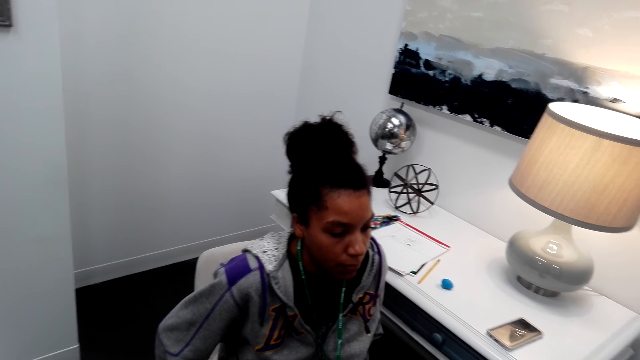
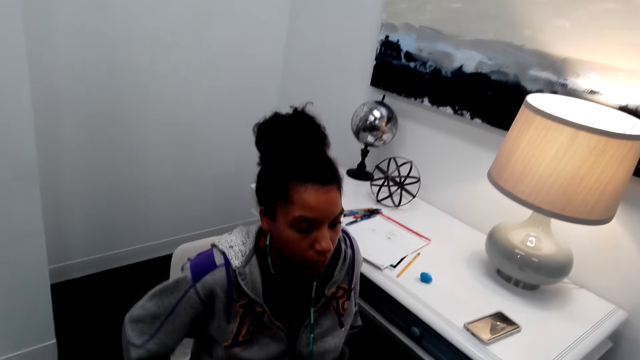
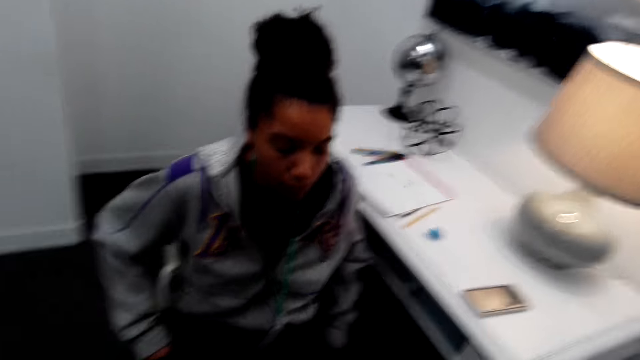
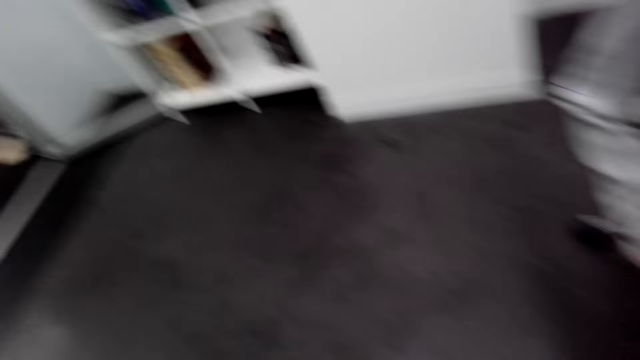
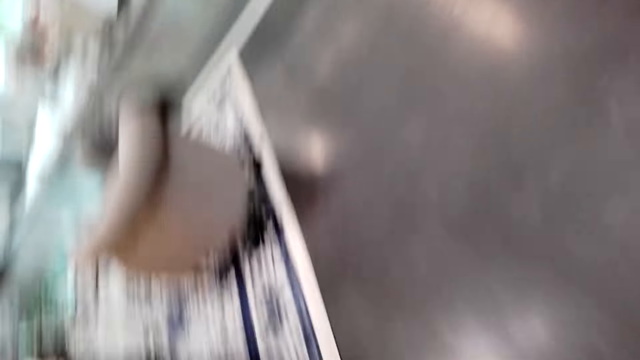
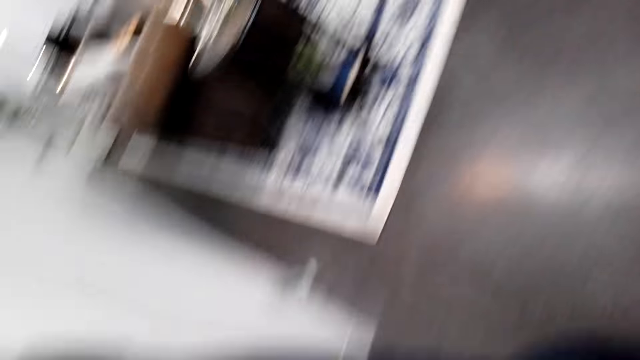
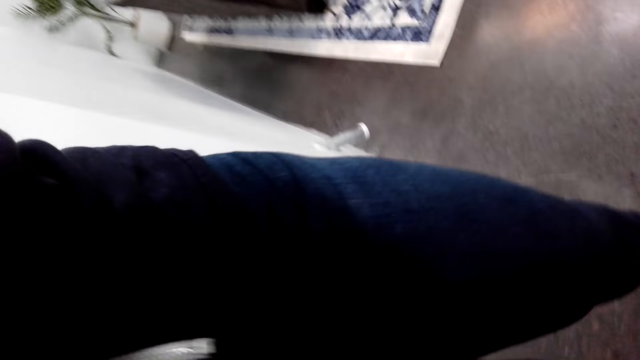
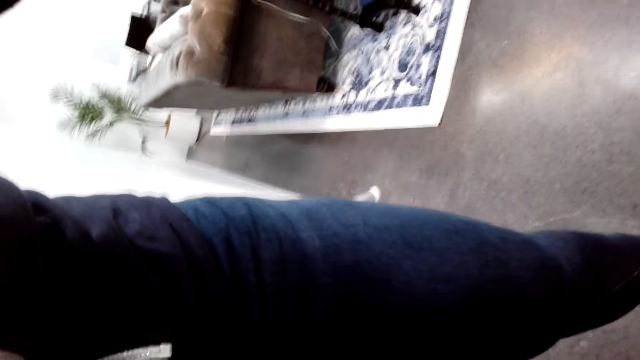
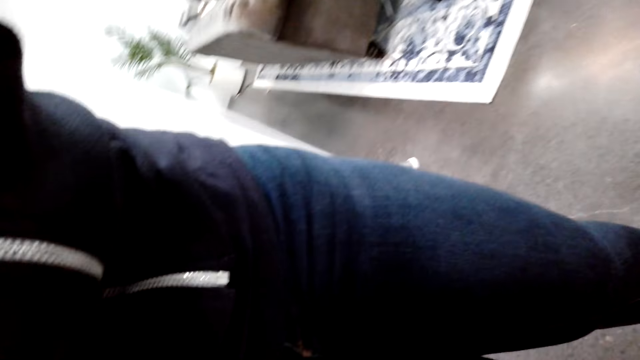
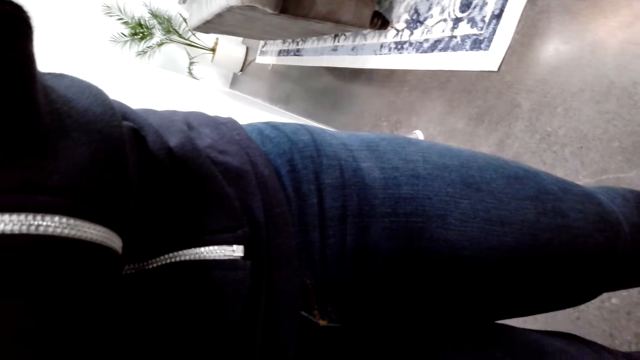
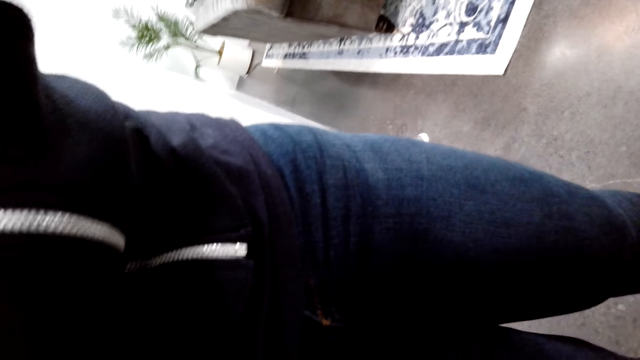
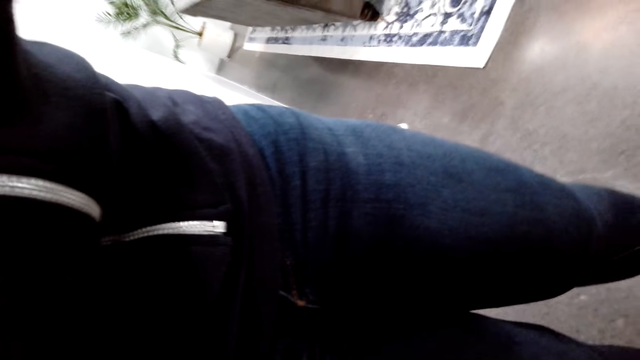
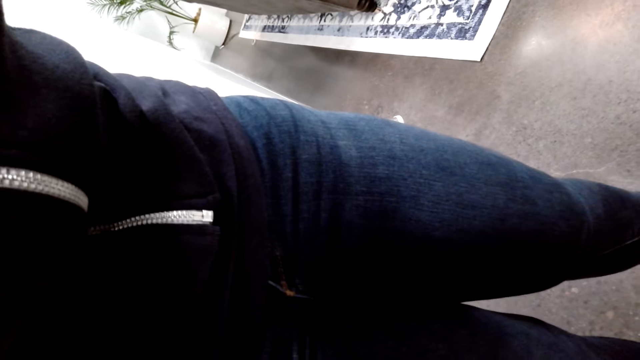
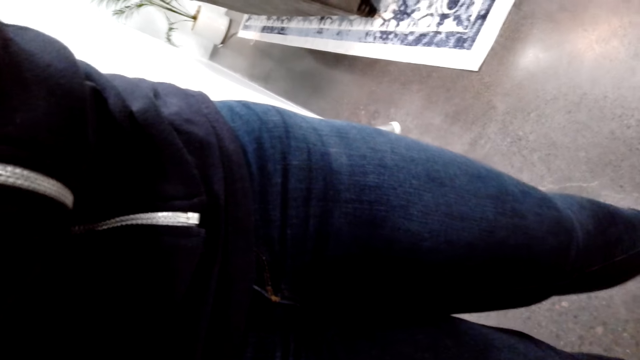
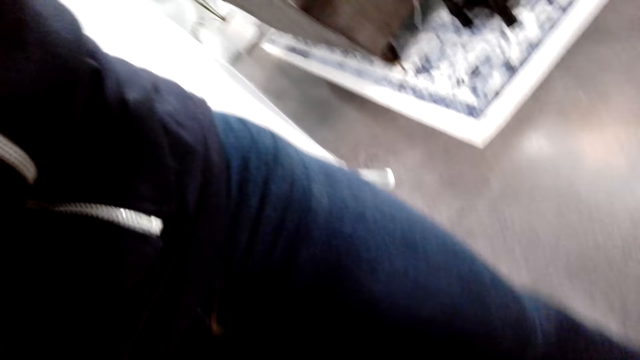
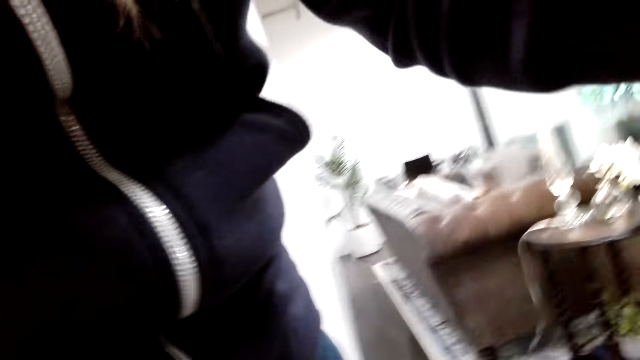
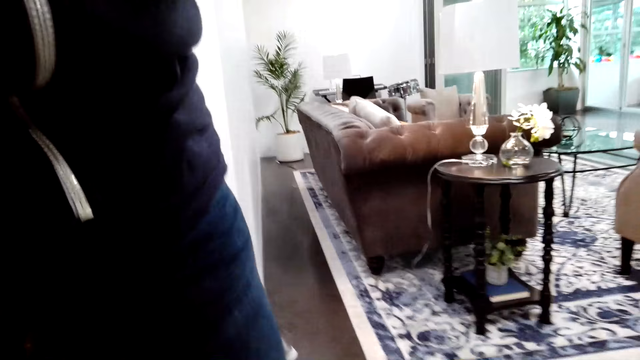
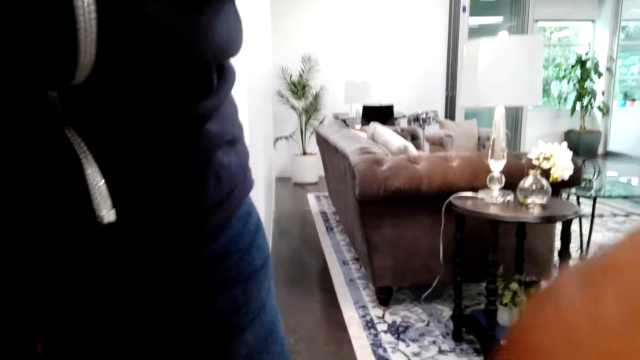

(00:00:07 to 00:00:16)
The camera wearer looks around the room. They adjust the camera.

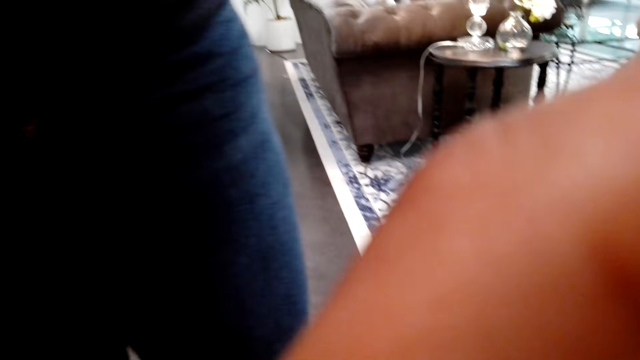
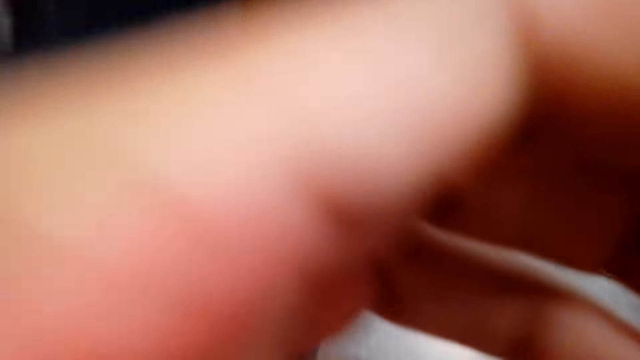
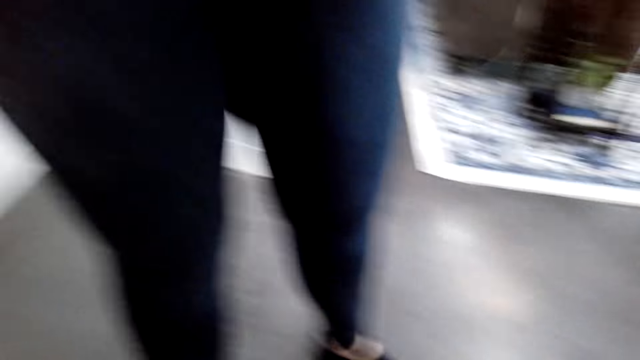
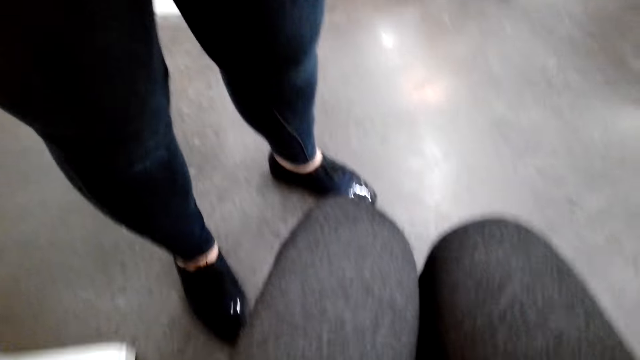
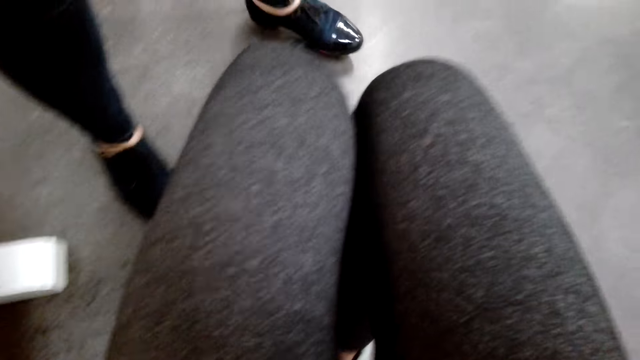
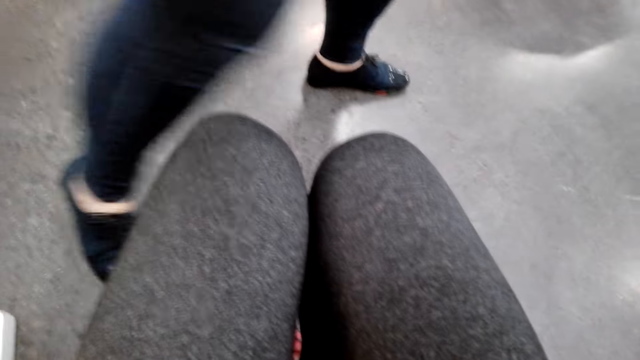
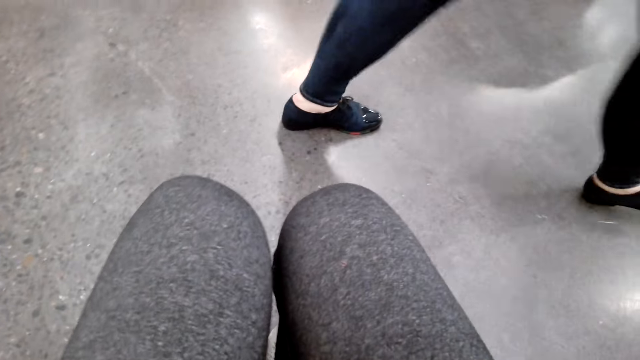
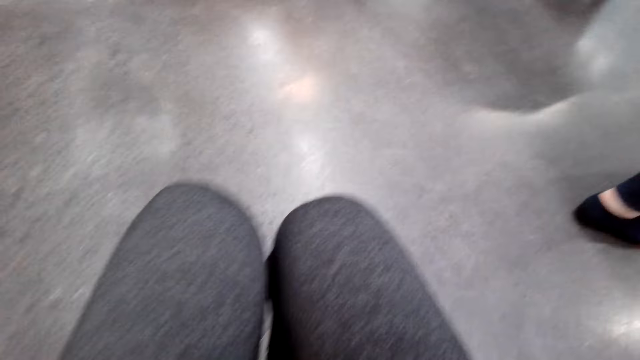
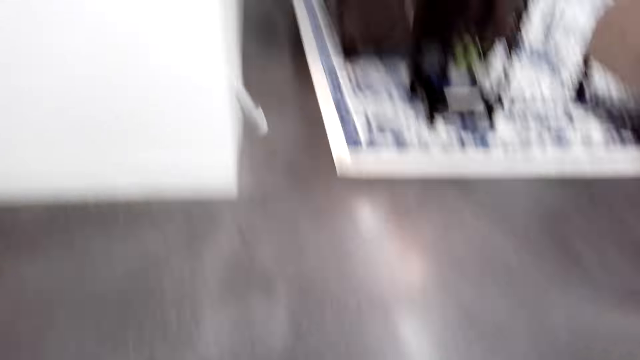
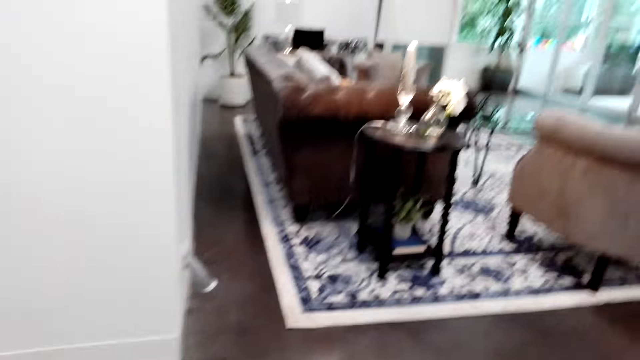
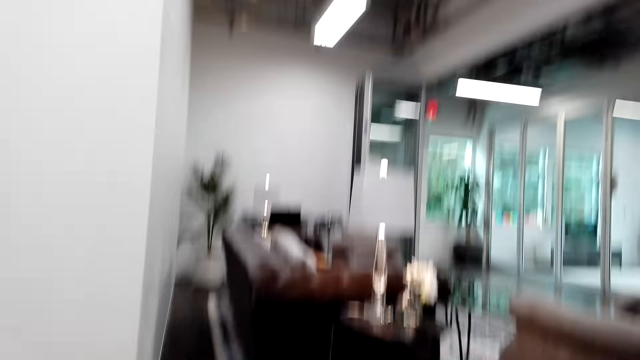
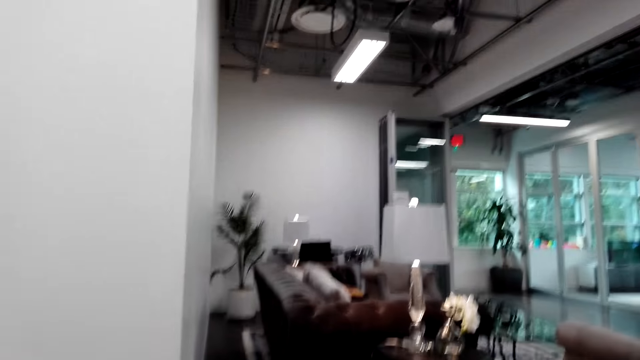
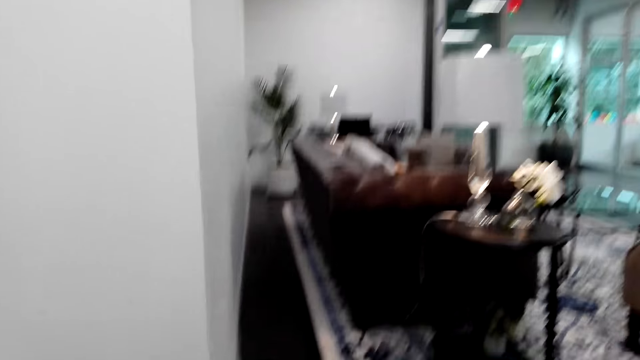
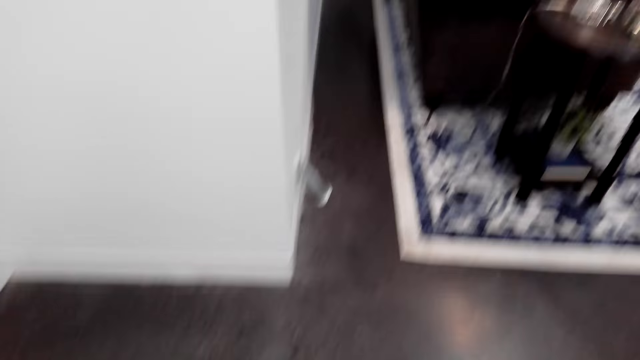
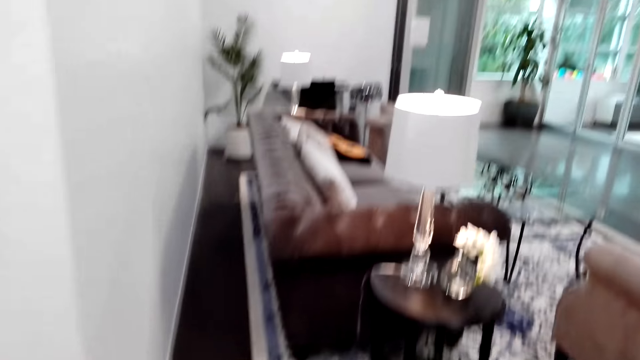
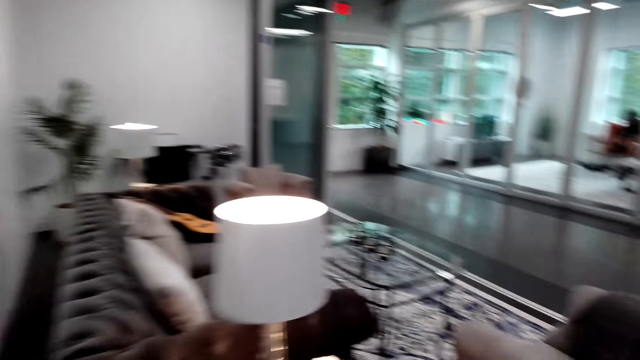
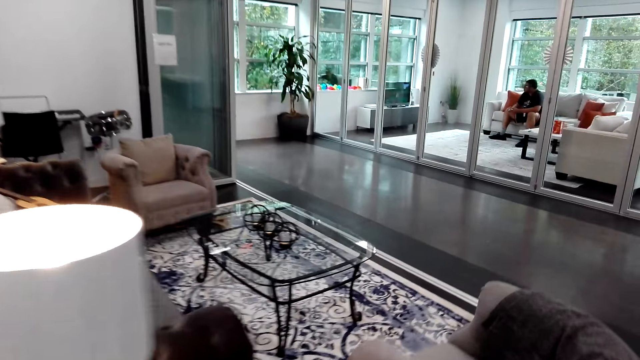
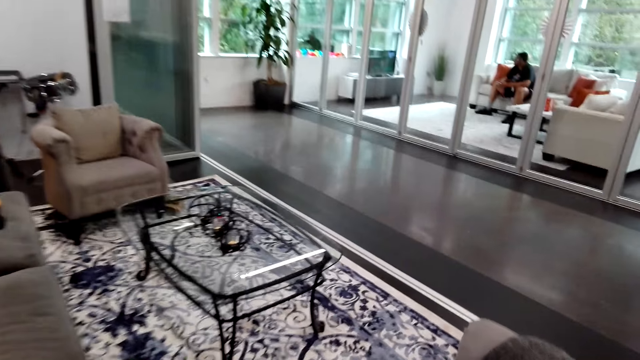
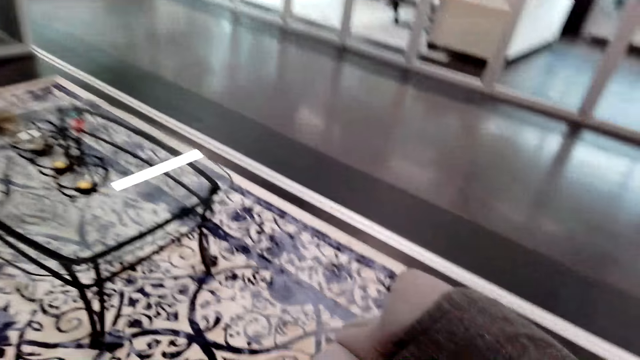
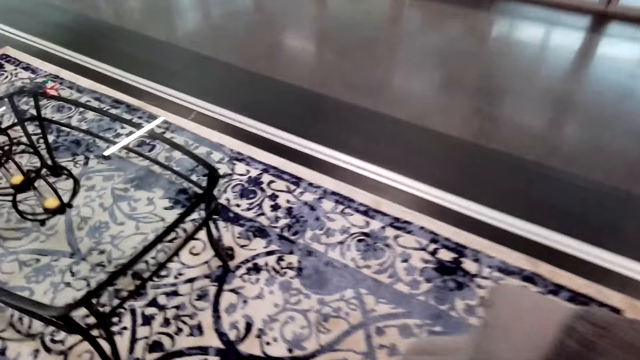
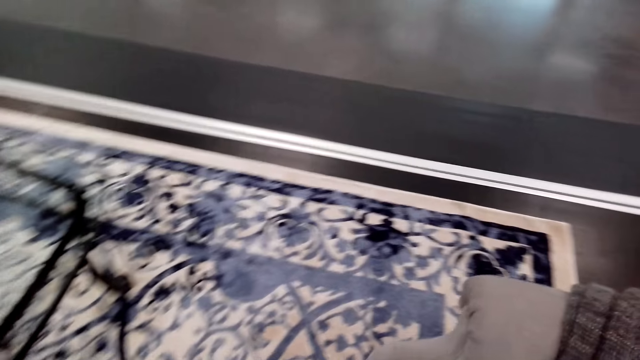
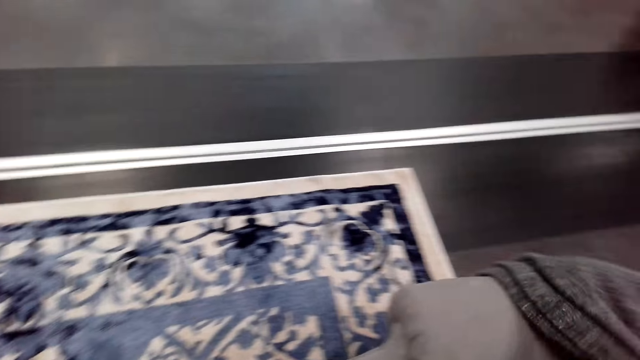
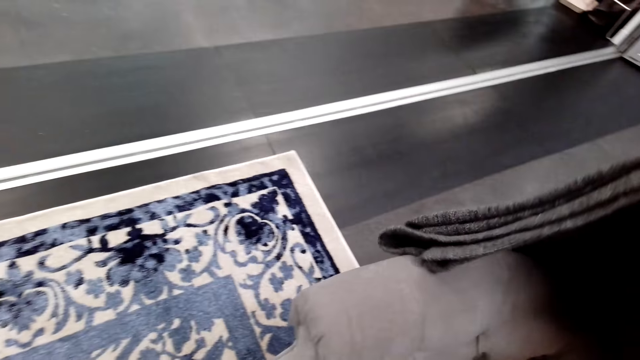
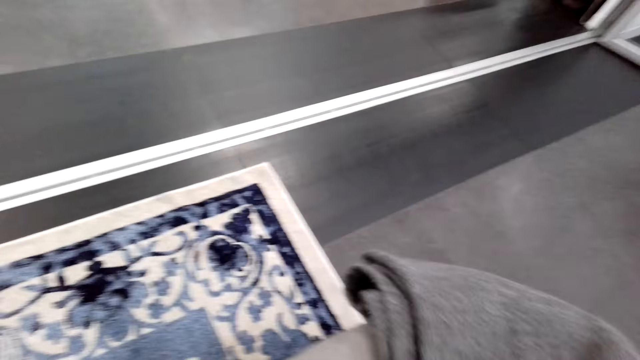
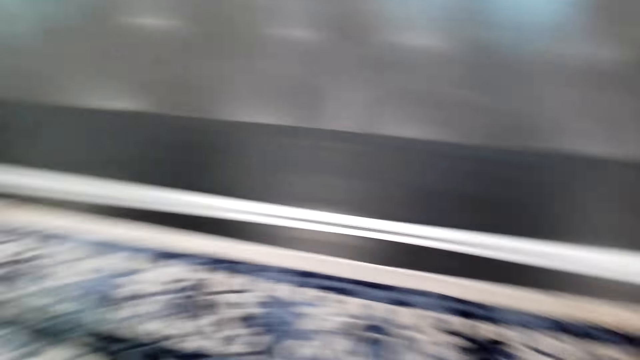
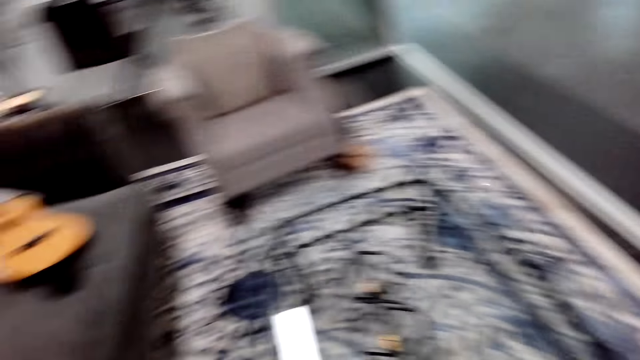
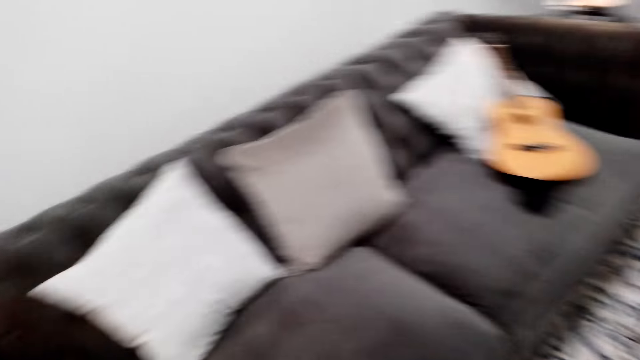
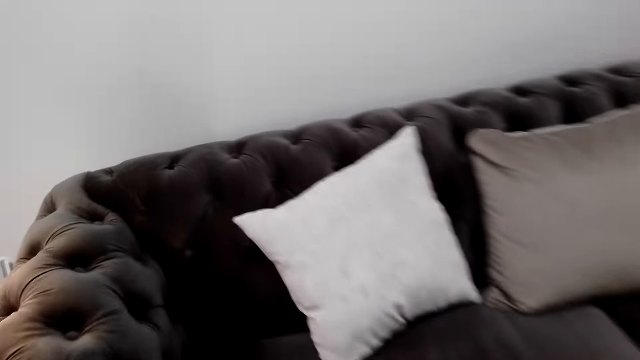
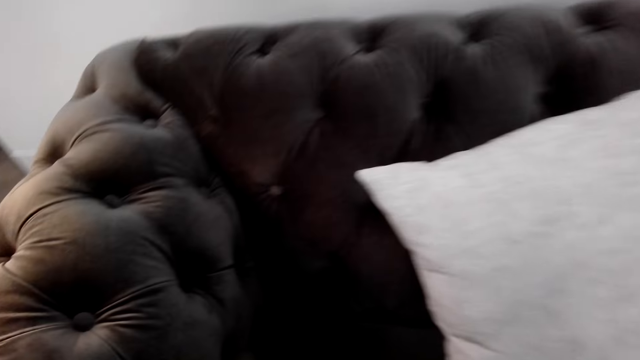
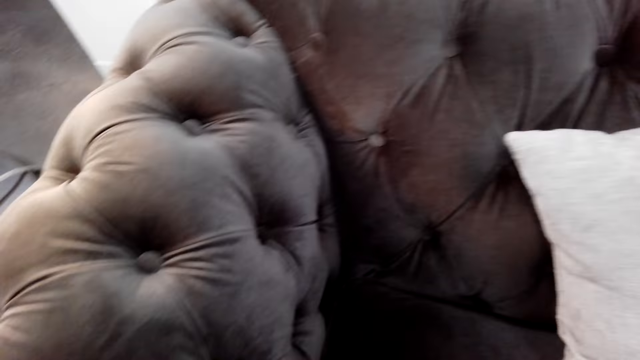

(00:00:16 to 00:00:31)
The camera wearer walks forward. They look around the room. They walk around the room. They lift a cloth from the sofa and place the cloth on the sofa. They look around the room.
